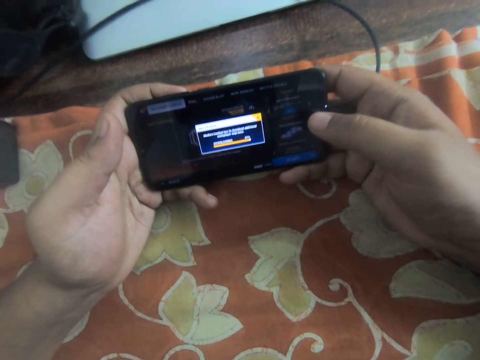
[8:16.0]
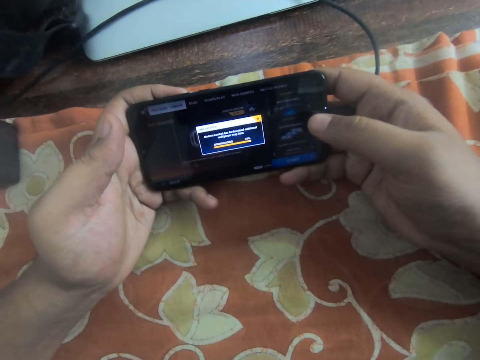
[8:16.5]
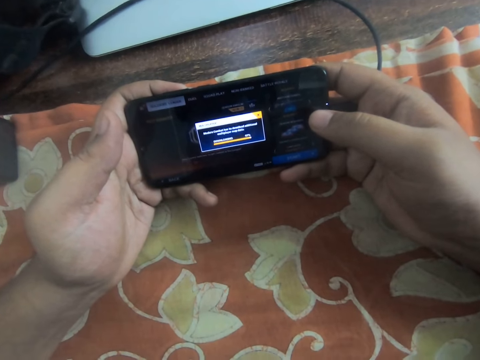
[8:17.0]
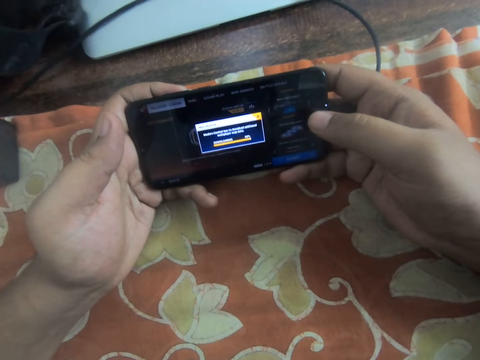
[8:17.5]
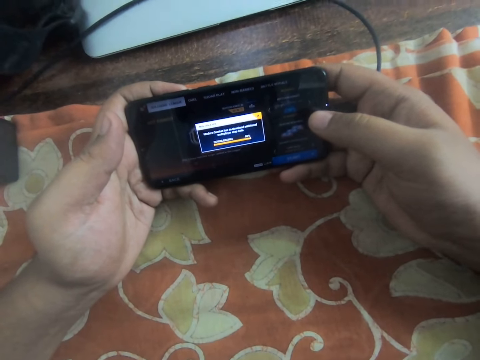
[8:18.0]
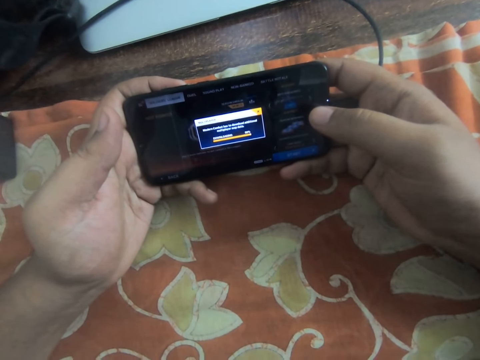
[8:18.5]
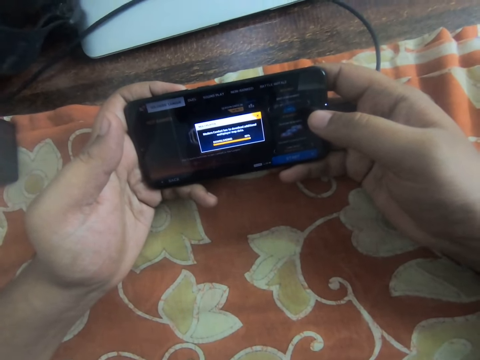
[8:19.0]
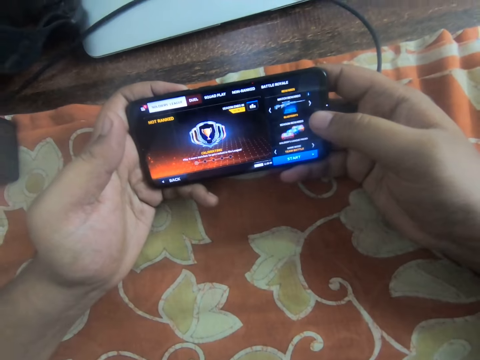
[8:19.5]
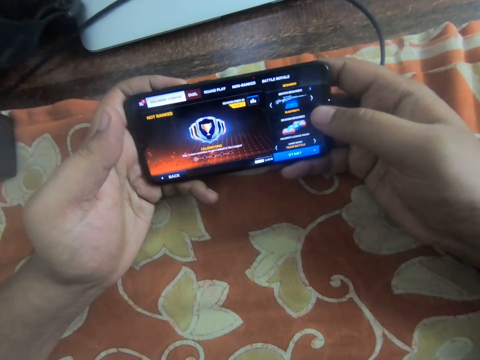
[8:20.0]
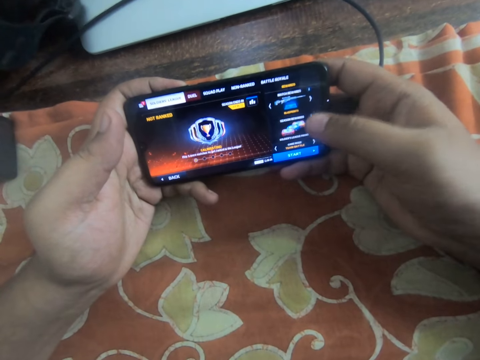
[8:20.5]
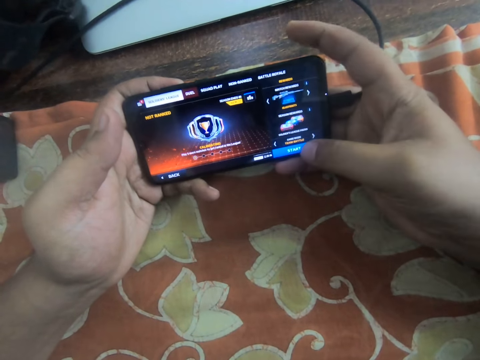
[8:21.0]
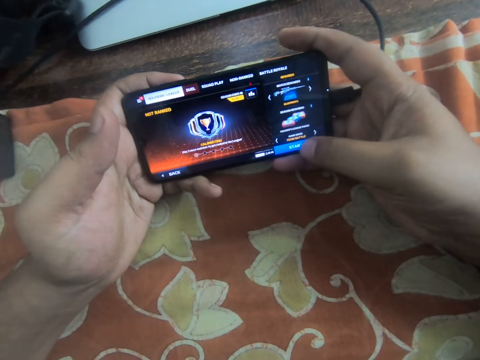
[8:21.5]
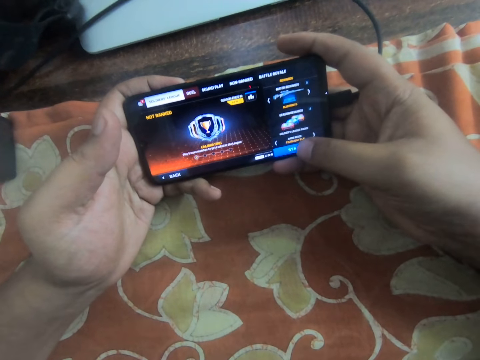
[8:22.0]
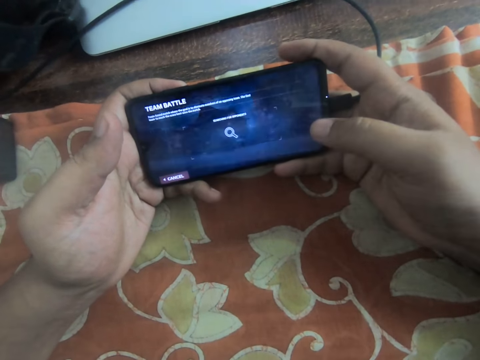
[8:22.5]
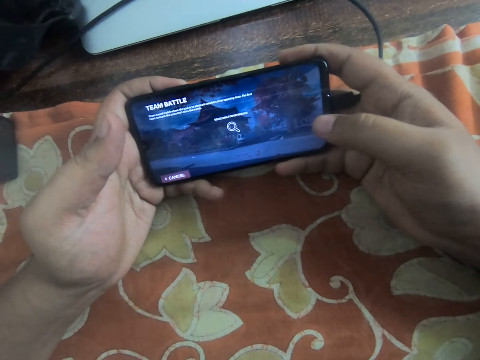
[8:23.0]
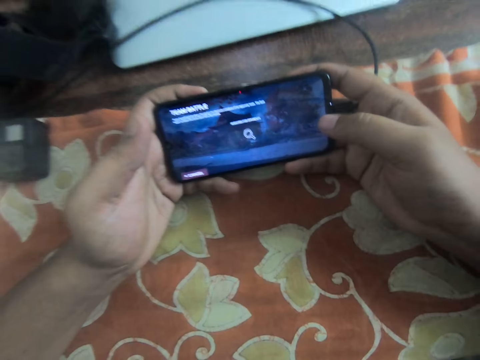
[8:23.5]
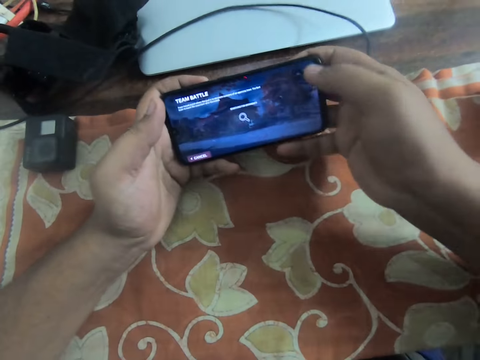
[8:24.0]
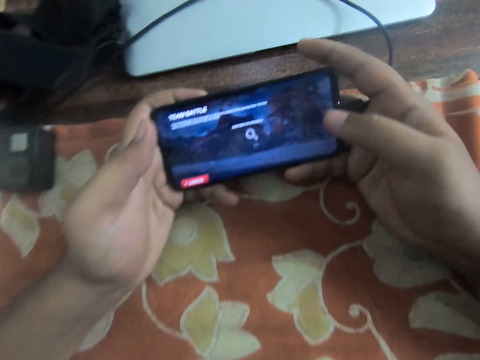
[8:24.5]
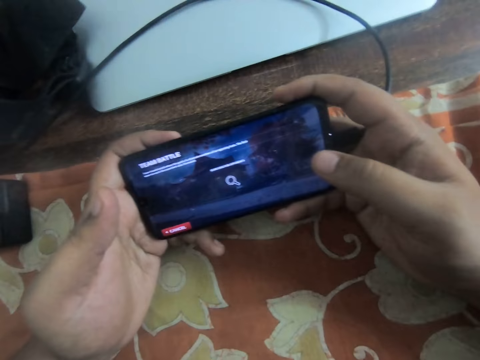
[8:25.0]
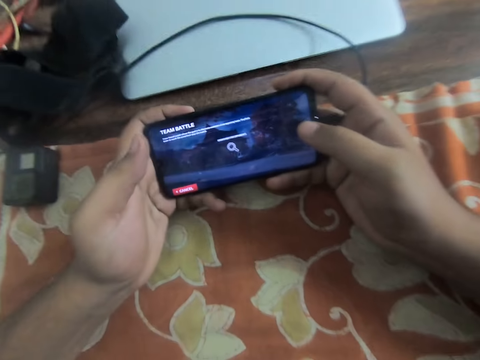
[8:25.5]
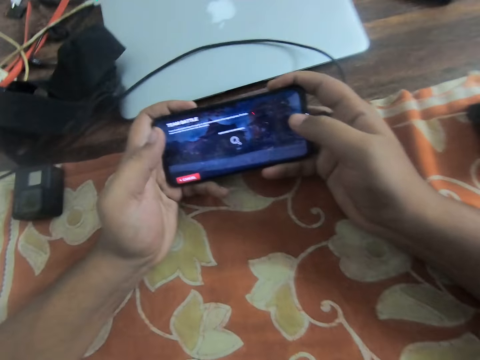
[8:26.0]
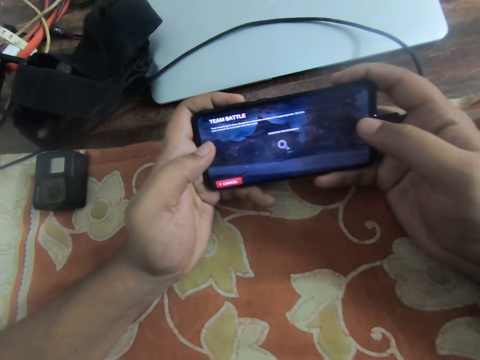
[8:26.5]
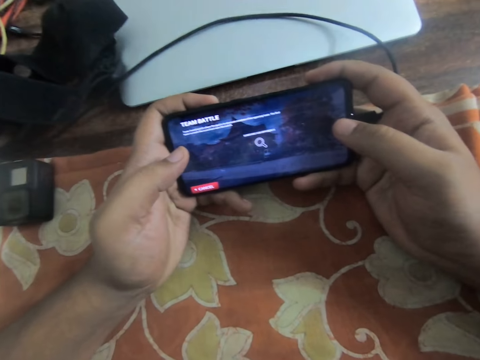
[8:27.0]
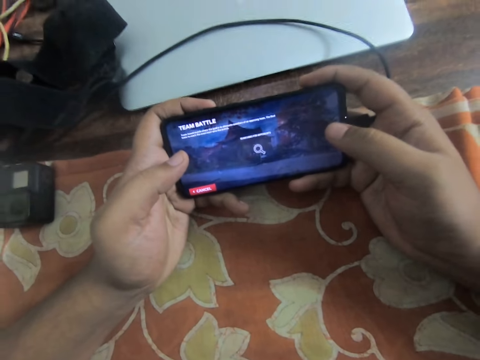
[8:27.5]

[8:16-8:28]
The camera wearer taps on an icon option on the phone. They continue staring at the phone.

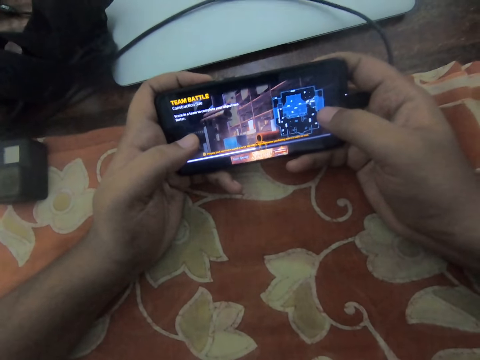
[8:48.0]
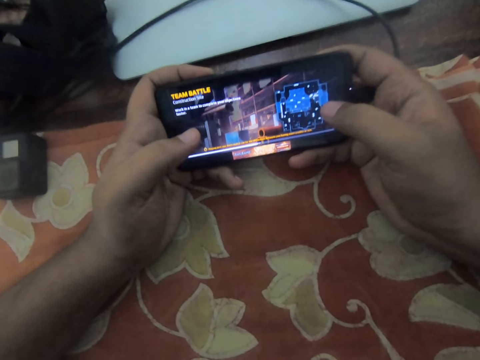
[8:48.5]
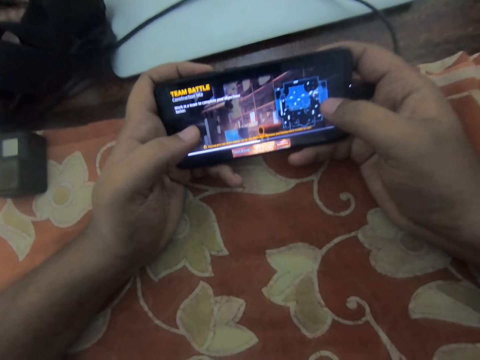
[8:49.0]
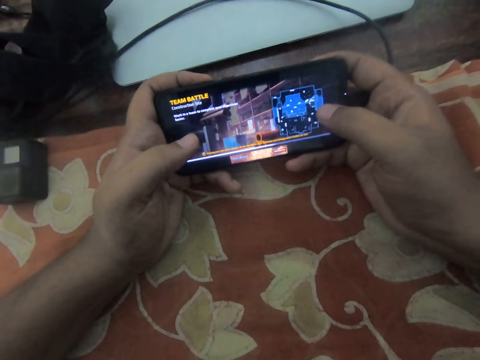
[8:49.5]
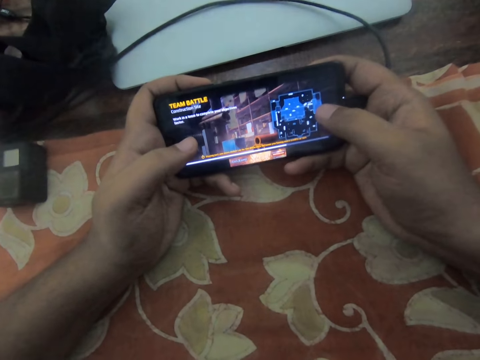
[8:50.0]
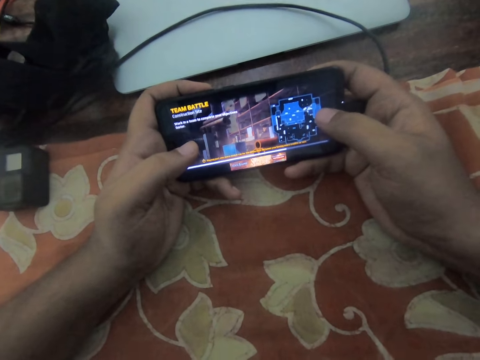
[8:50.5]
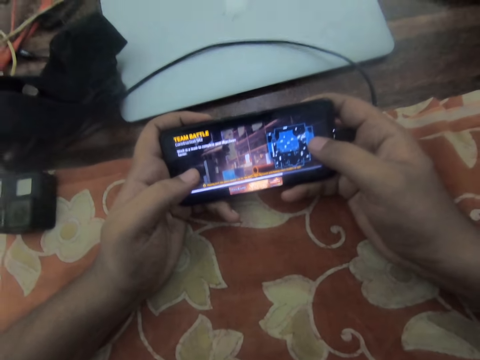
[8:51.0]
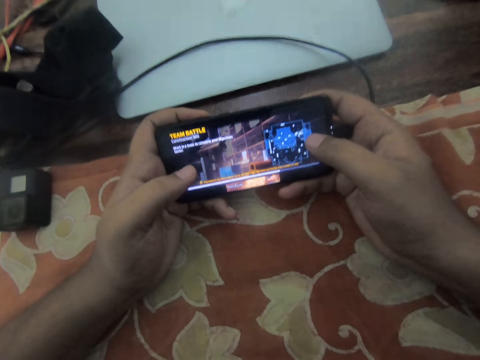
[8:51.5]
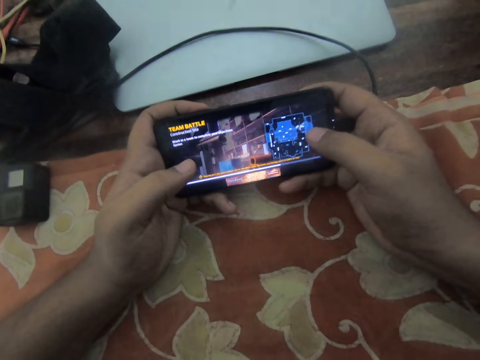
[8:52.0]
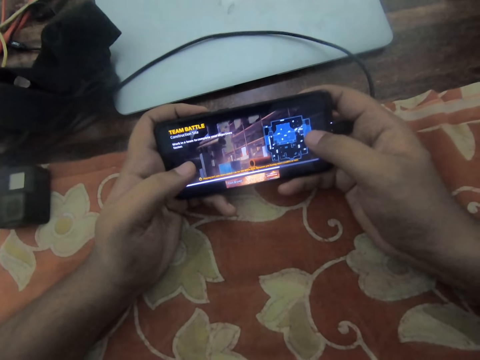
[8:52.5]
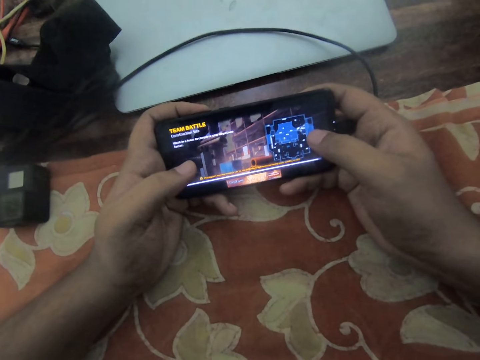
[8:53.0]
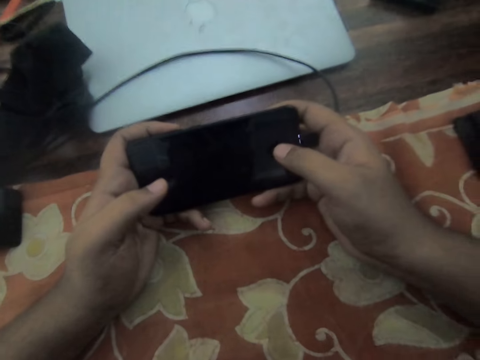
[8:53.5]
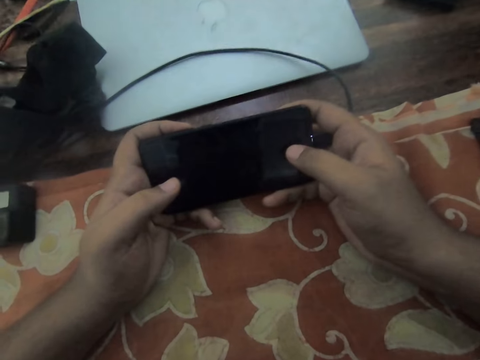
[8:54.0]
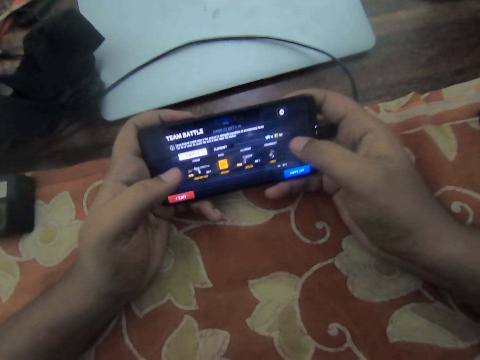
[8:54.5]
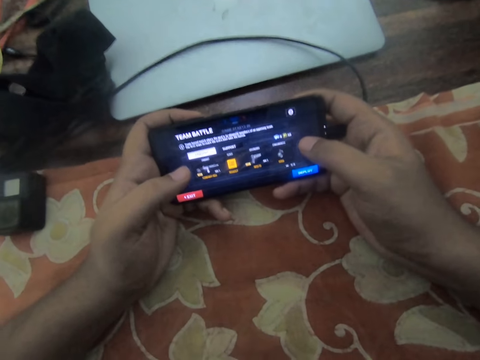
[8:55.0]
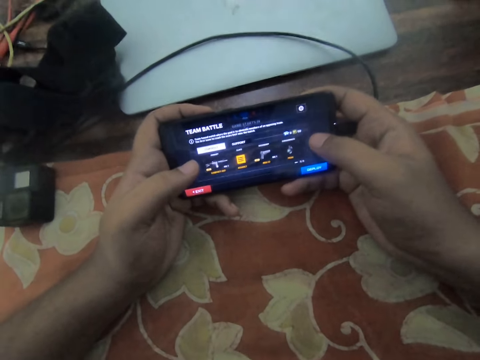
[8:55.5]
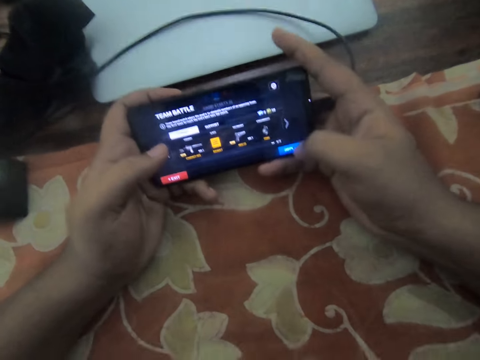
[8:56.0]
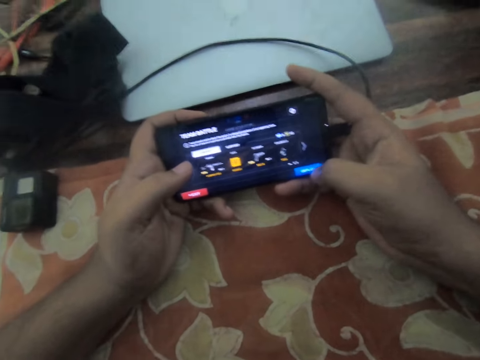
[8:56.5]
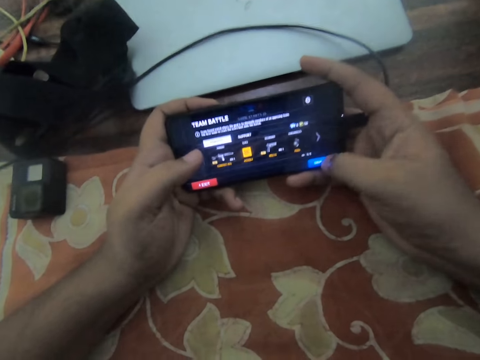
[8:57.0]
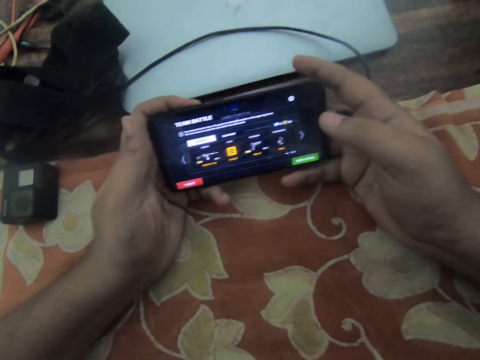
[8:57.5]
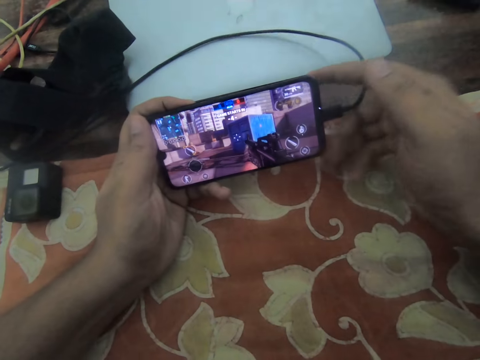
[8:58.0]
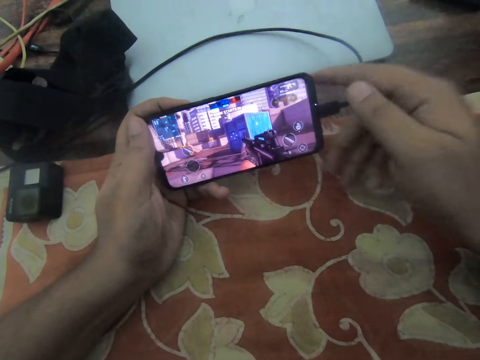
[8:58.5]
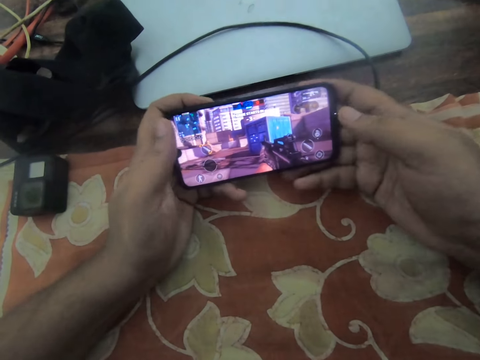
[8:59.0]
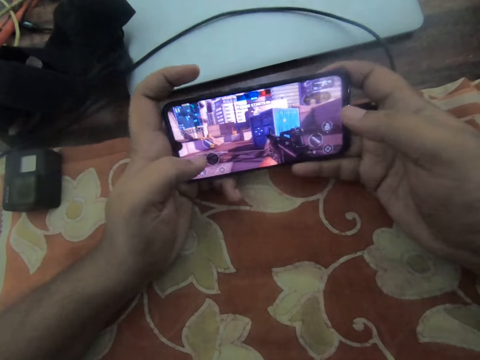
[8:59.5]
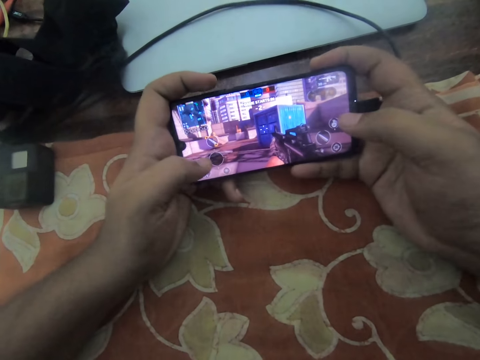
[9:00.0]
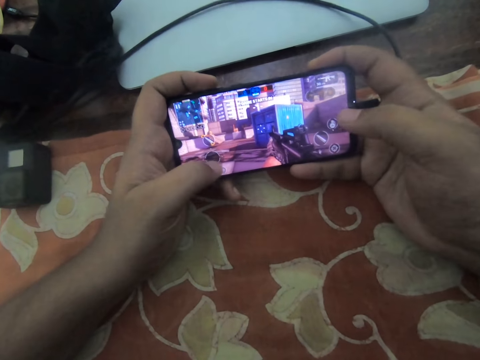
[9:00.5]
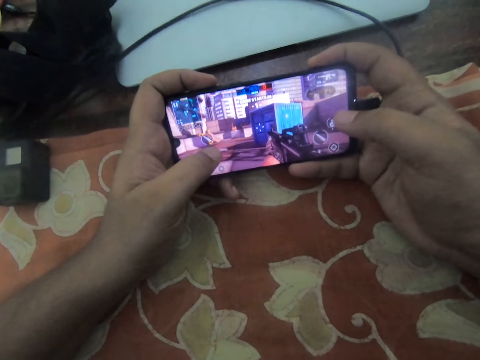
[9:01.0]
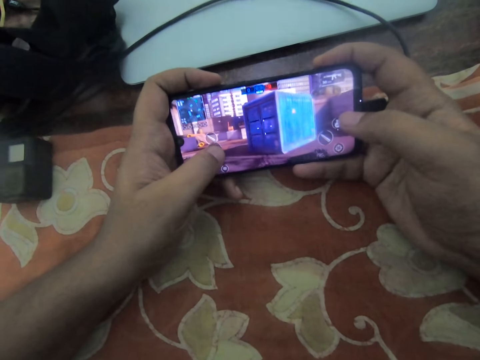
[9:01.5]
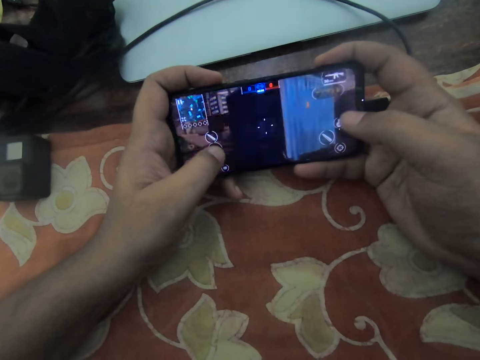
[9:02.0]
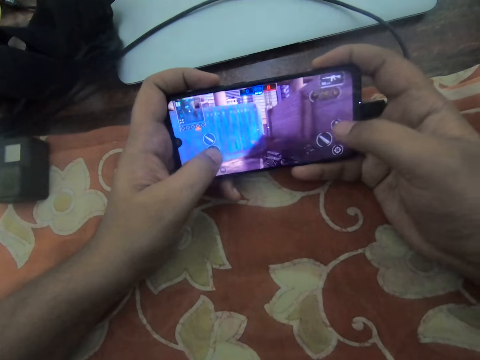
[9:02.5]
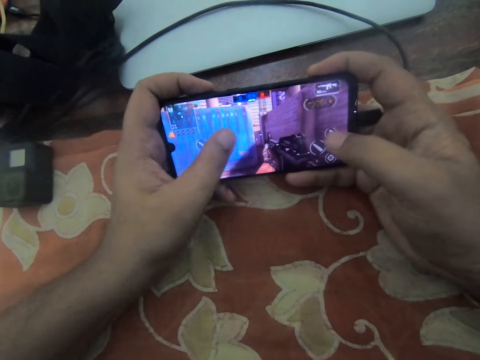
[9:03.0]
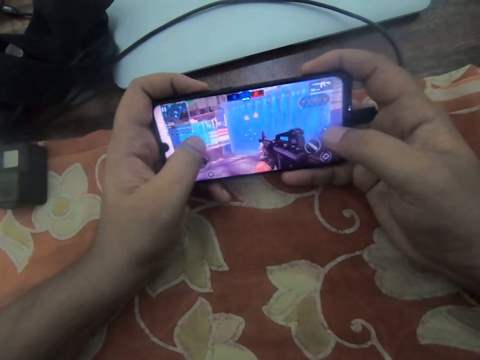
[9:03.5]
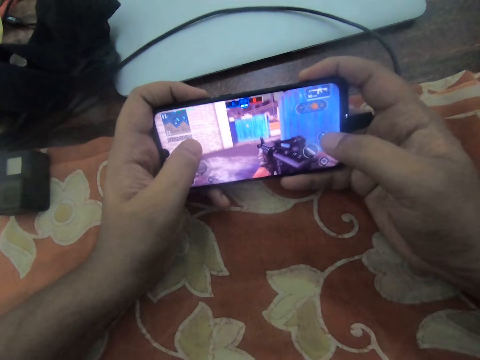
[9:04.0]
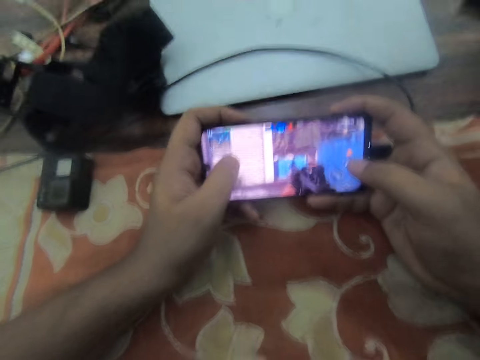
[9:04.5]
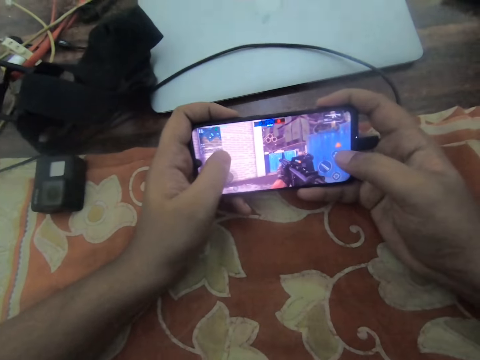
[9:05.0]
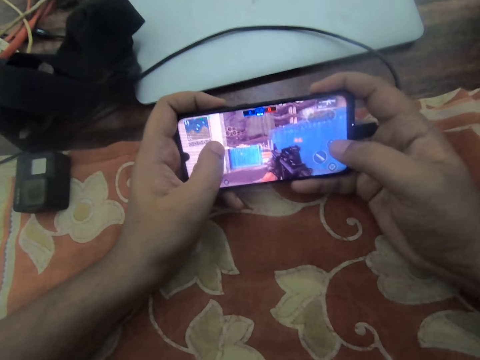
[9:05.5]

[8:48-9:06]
The camera wearer taps on the phone screen. They play a game on the phone. They tap on an icon option on the phone. They let go of the phone with the right hand. They adjust the hand. They hold the phone with both hands. They play the game on the phone.
